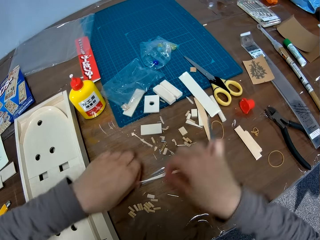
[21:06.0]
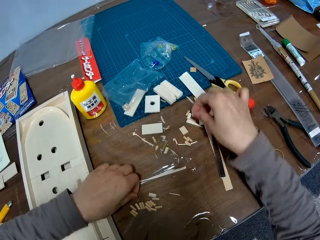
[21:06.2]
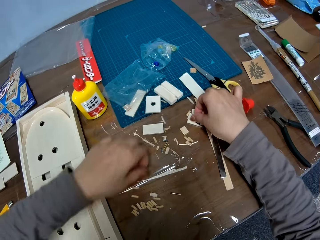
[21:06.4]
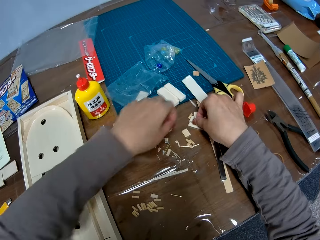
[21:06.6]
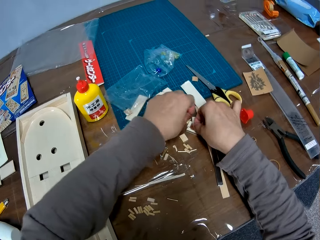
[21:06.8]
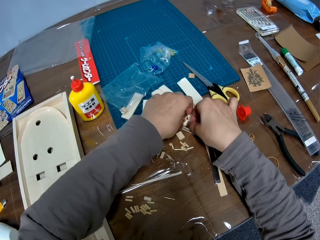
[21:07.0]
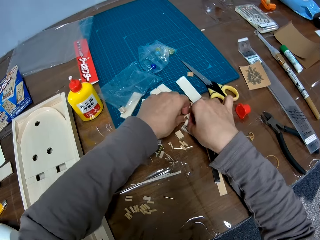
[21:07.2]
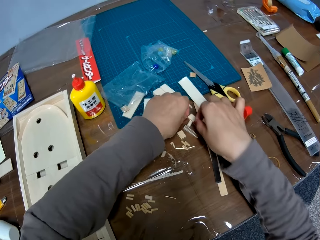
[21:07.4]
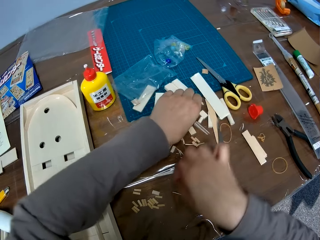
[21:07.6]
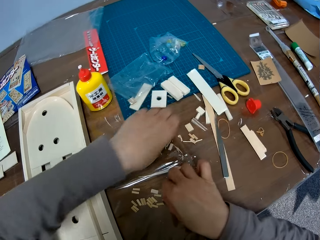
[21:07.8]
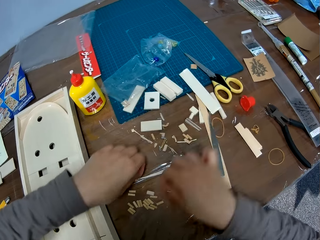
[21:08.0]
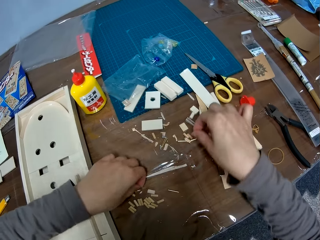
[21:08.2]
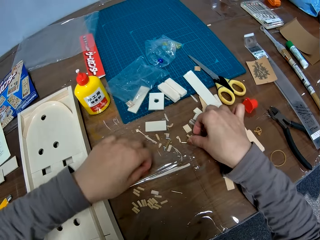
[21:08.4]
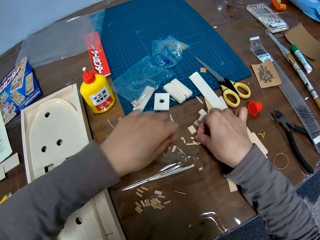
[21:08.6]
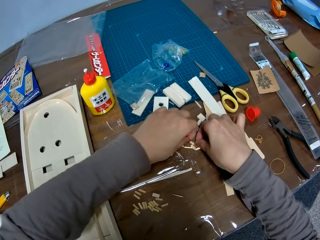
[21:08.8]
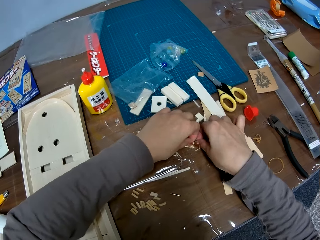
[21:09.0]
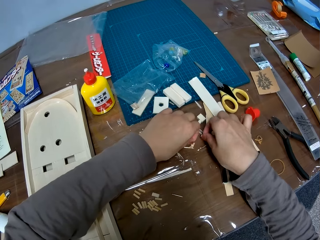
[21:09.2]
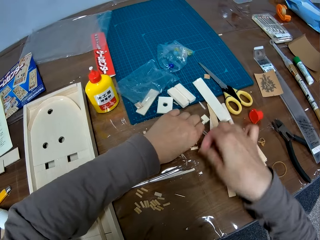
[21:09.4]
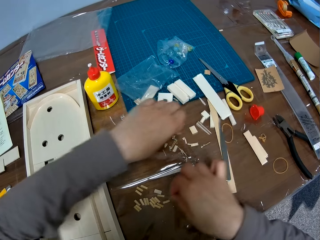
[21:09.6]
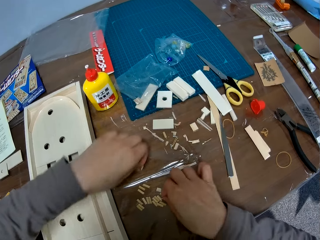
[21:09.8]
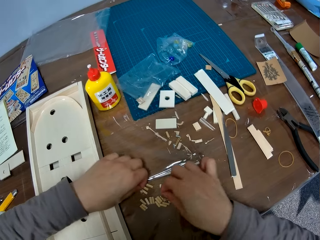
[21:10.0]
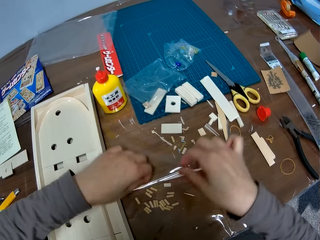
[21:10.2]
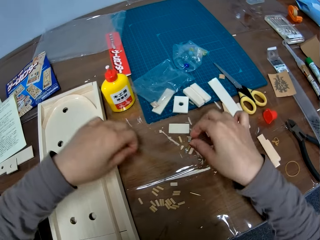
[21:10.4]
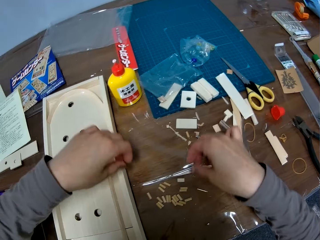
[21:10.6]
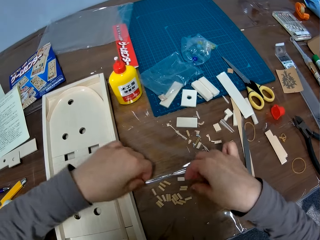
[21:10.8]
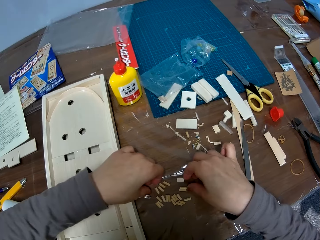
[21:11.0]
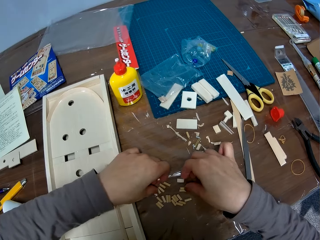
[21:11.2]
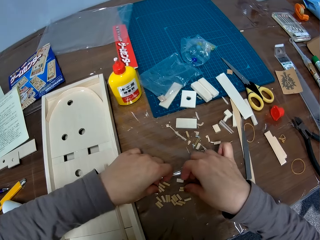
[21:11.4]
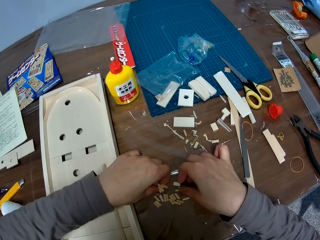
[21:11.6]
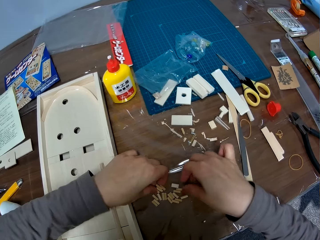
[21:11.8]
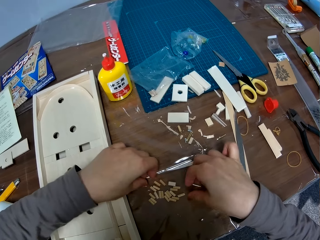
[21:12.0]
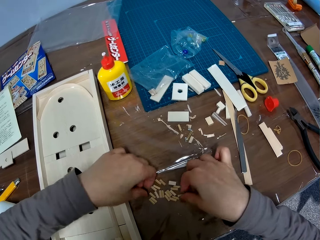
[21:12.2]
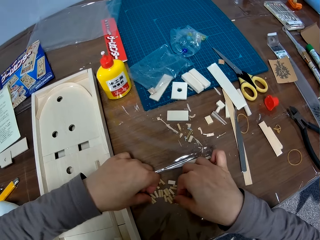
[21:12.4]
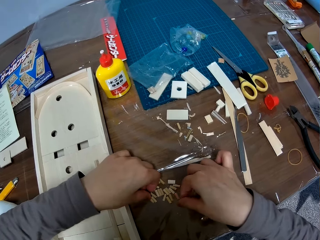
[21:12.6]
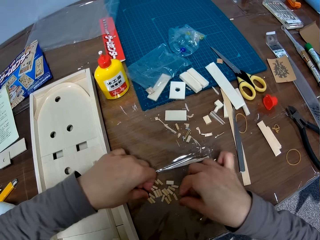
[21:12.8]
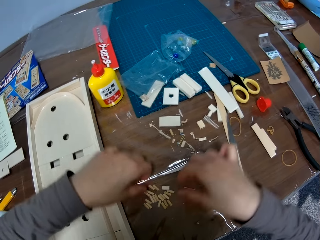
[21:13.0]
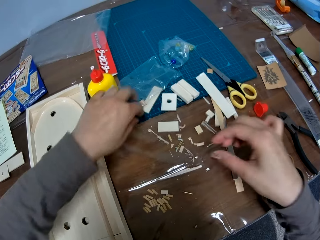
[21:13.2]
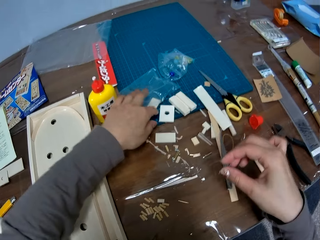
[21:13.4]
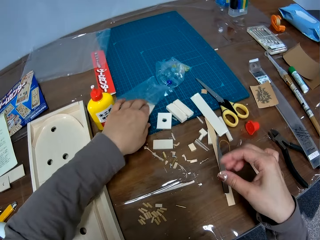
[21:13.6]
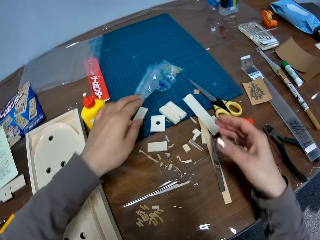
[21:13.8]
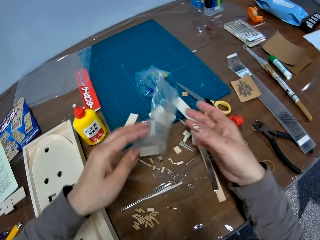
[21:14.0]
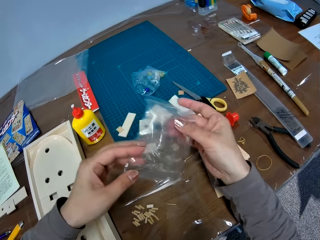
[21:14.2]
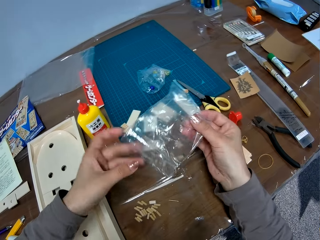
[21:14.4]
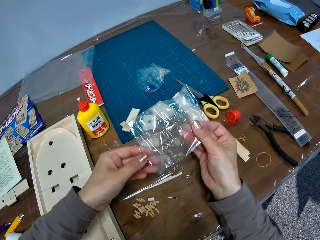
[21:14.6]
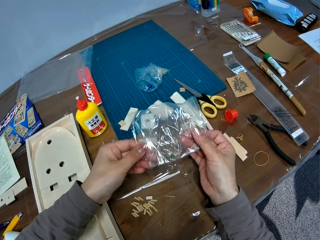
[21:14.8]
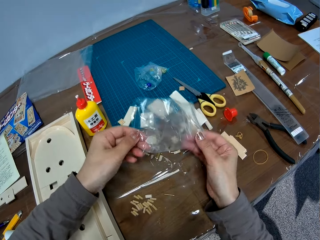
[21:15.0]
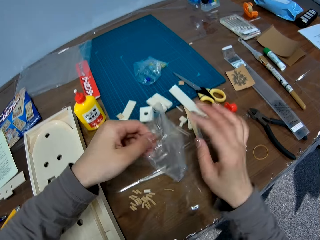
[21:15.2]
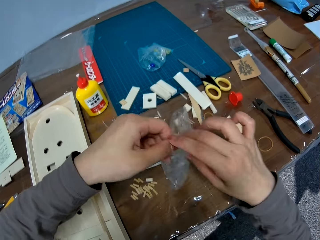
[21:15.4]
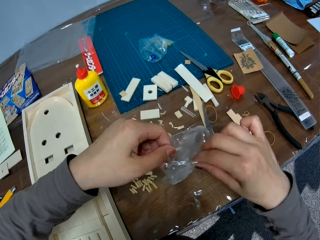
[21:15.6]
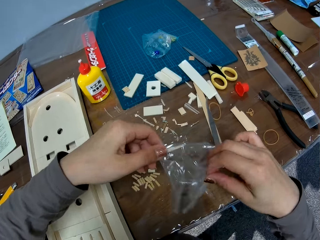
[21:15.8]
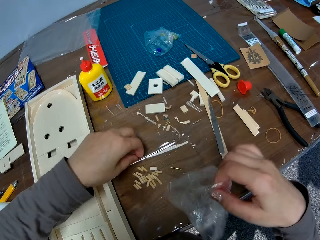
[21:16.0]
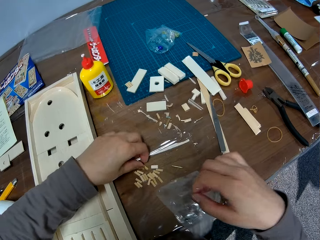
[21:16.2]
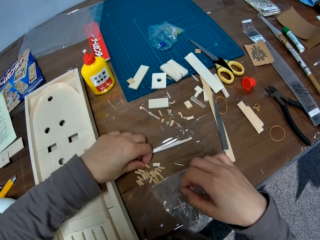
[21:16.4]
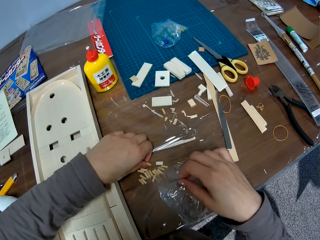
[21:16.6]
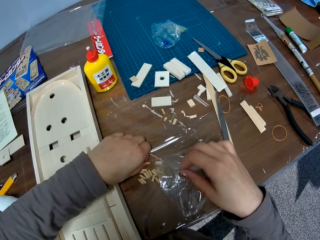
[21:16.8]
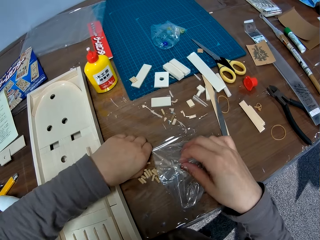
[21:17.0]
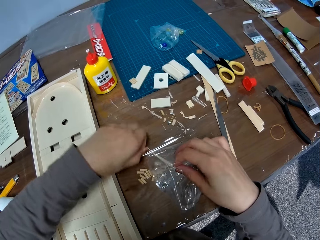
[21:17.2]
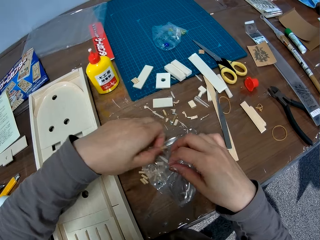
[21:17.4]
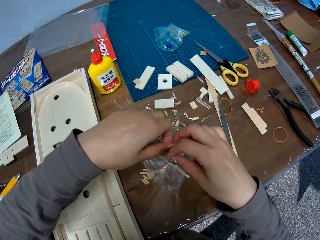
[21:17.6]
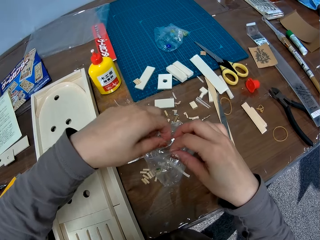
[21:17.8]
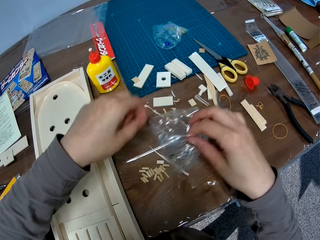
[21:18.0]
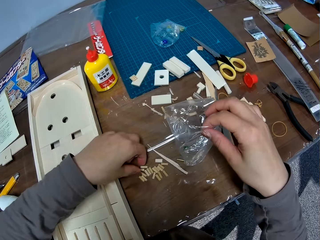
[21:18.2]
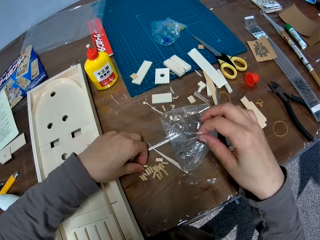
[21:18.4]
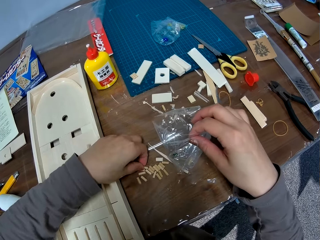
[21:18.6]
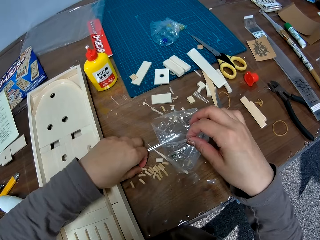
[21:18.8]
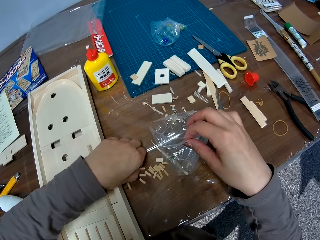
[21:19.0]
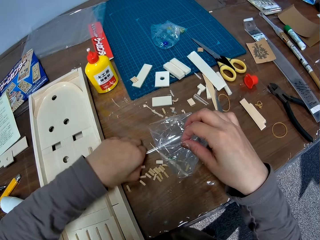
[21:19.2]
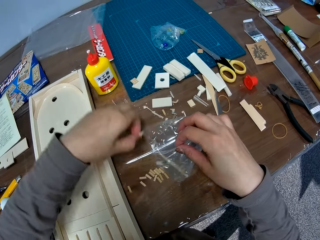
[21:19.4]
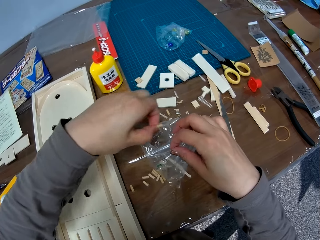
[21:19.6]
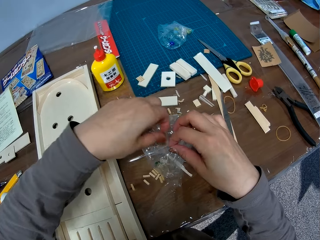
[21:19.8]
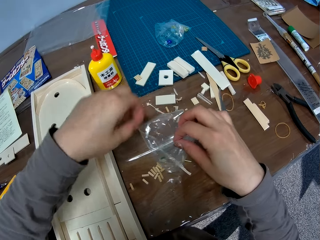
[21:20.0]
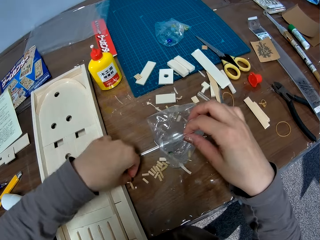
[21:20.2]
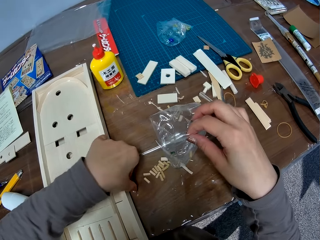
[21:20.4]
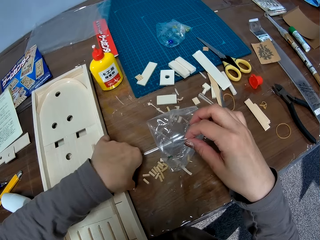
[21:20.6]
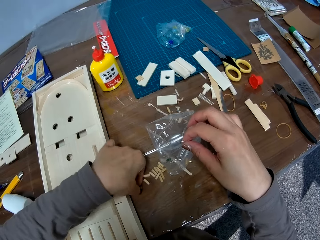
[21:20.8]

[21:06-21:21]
The camera wearer moves her hand backwards. She places the wood on the table. She moves her hand backwards. She places the wood on the table. She moves her hand forwards. She moves her hand forwards again. She picks up a piece of wood. She moves her hands backwards. She places the pieces on the table. She moves her hand forwards. She picks up pieces of wood. She moves her hand backwards. She places the pieces on the table. She gathers the pieces together. She moves her hand forwards. She picks up a plastic bag or paper from the table with her left hand. She holds the plastic bag with both her hands. She opens the plastic bag. She places her hand on the table. She puts the small pieces of wood in the plastic bag. She picks up the piece of wood. She places the wood on the plastic bag.

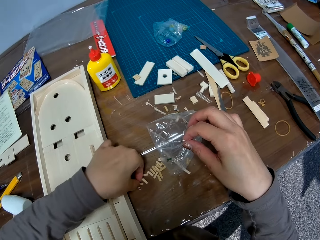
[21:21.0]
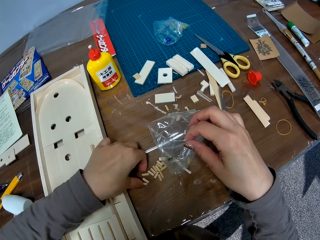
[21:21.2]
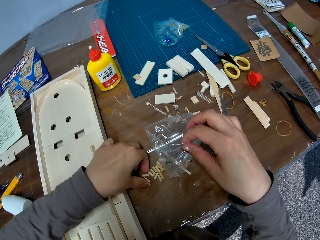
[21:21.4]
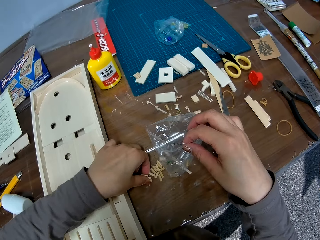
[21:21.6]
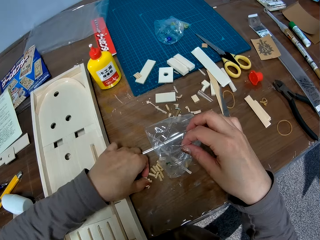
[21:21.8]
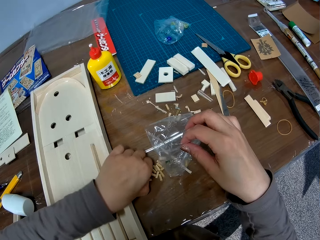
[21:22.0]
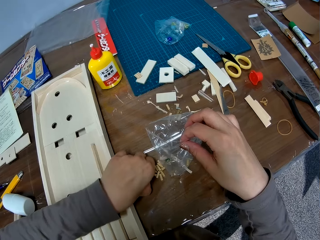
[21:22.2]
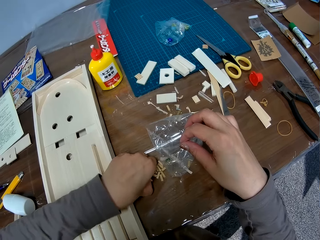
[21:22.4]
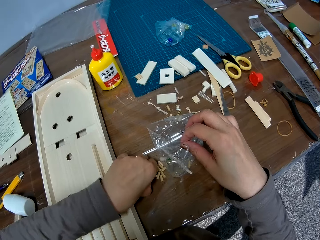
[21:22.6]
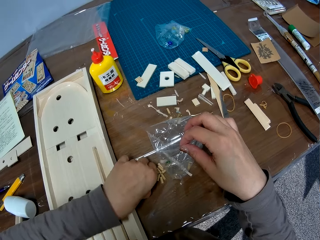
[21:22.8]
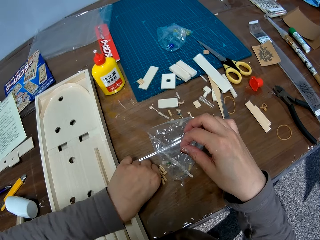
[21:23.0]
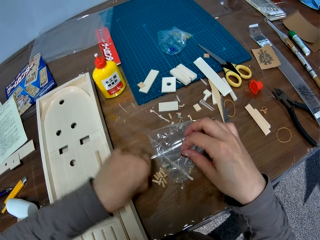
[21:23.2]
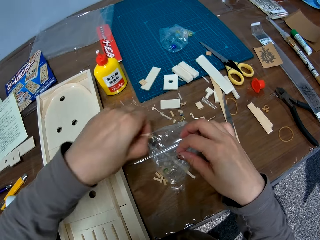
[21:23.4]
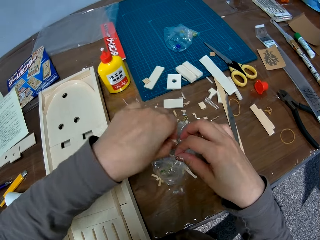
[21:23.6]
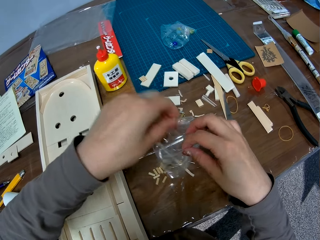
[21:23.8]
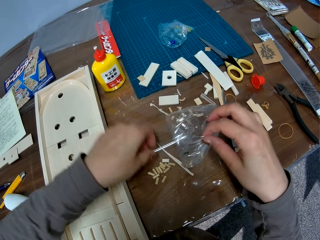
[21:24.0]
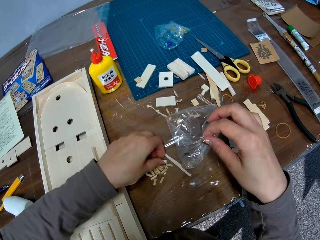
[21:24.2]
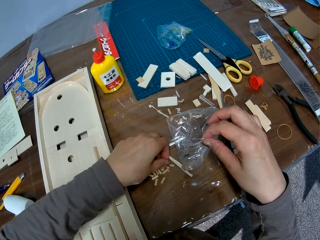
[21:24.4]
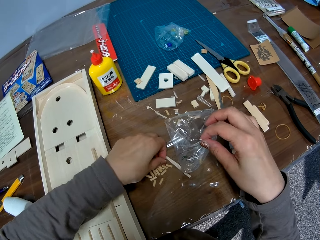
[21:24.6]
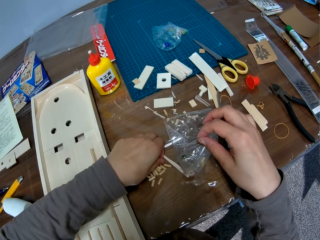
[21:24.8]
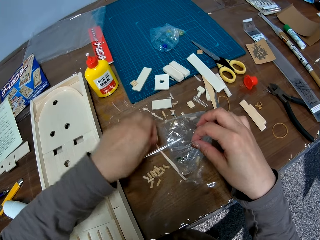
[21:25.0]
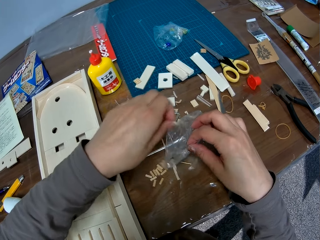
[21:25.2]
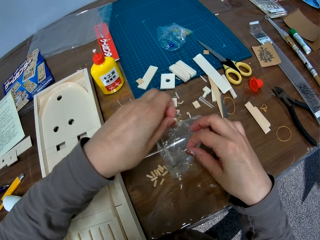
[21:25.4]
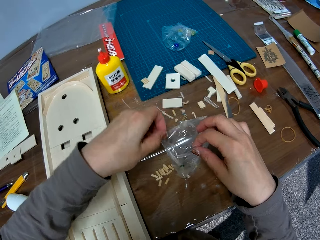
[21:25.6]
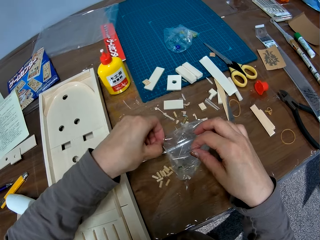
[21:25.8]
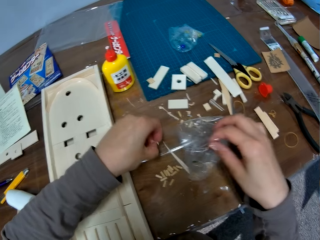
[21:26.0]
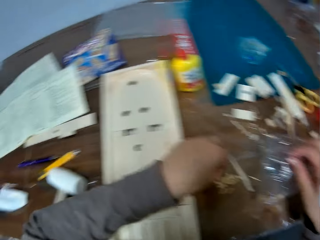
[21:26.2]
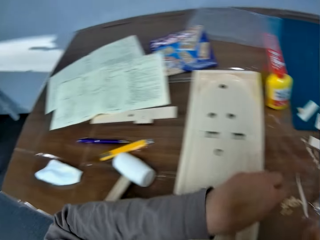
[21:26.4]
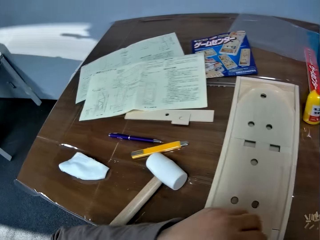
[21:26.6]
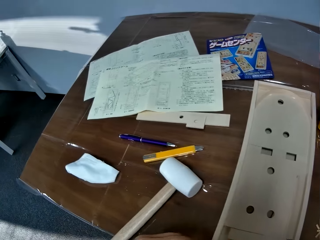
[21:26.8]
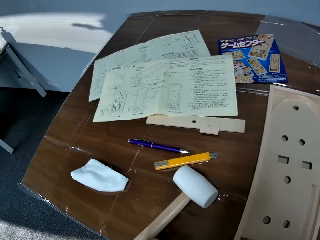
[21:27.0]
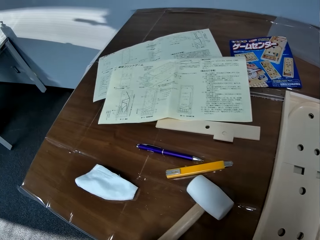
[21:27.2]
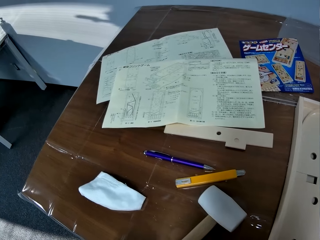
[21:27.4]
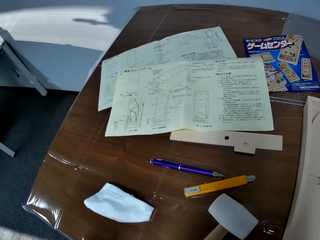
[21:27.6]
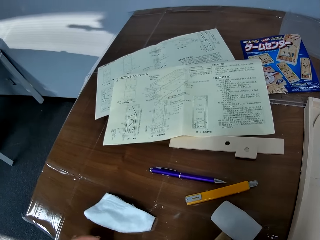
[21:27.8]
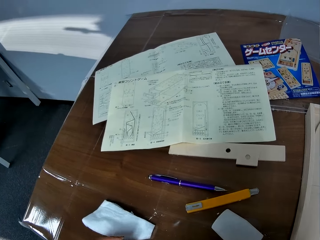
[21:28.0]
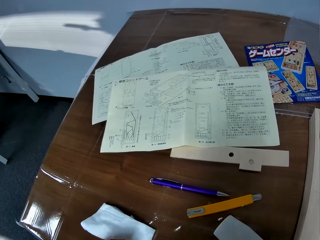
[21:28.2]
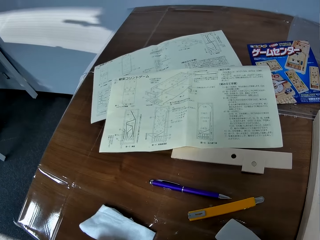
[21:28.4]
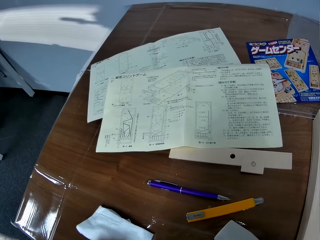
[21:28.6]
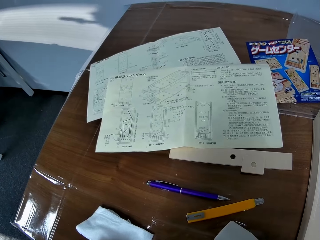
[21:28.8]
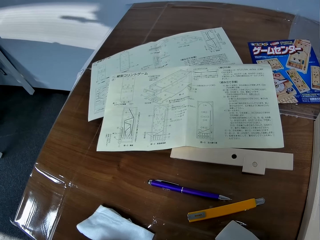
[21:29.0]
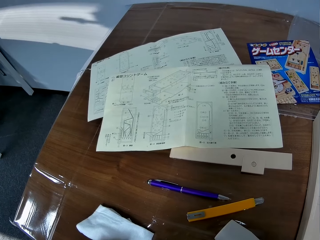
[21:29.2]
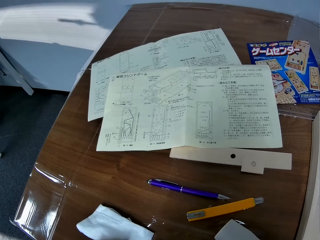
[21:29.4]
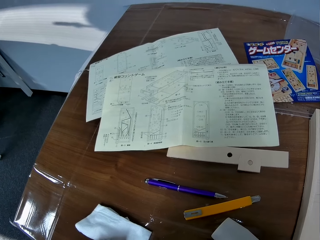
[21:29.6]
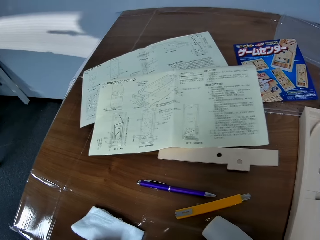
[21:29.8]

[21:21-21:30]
The camera wearer picks up the pieces of wood. She places the pieces of wood on the paper or plastic bag. She picks up the pieces of wood. She throws the pieces of wood on the paper. She lowers her hand towards the table. She drops the plastic bag on the table. She stares at the manual.
